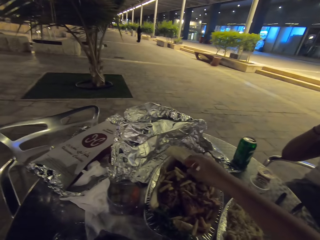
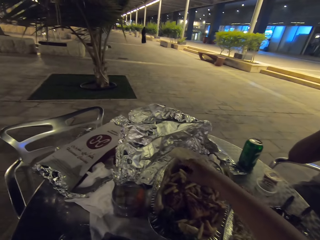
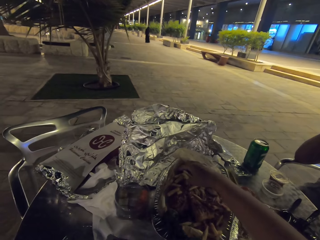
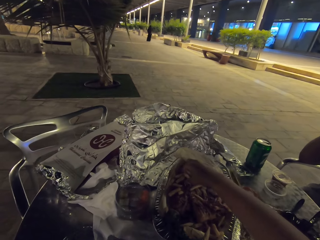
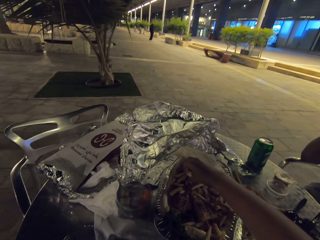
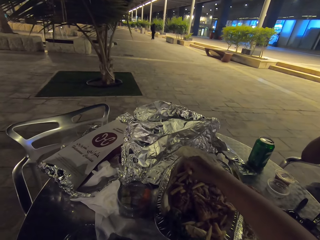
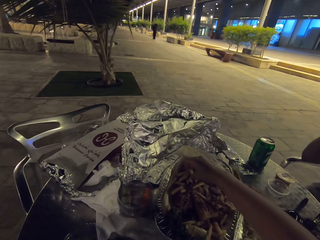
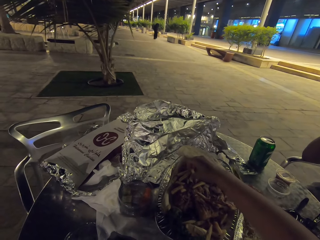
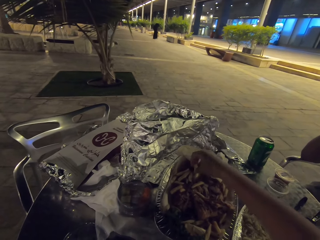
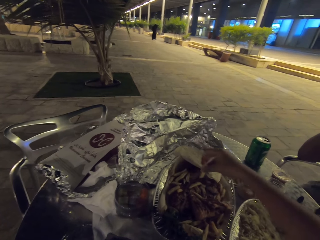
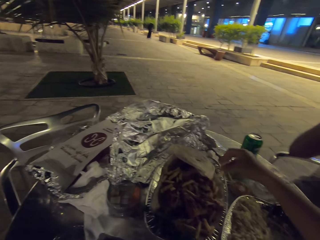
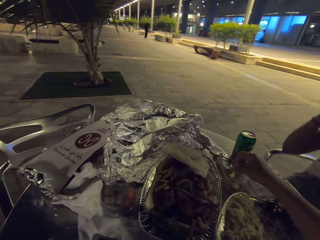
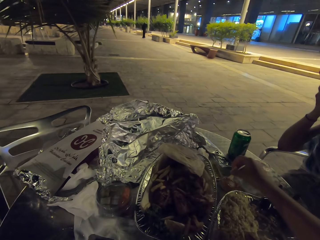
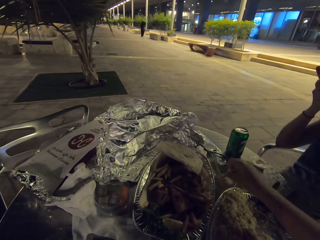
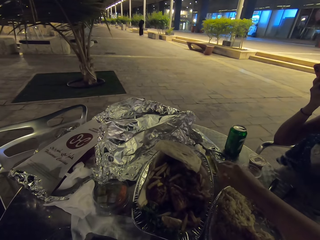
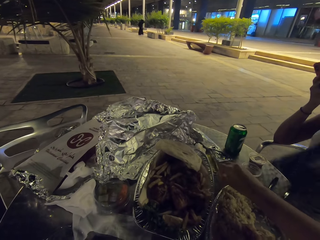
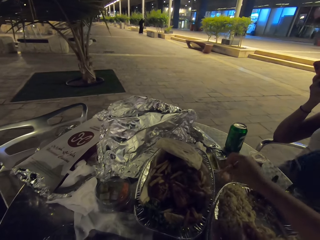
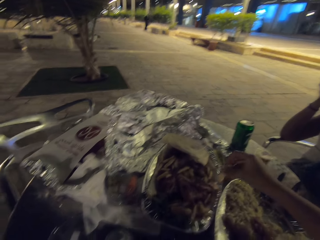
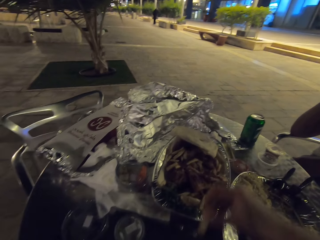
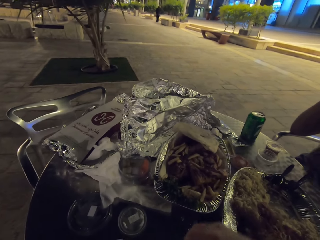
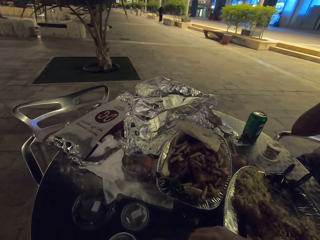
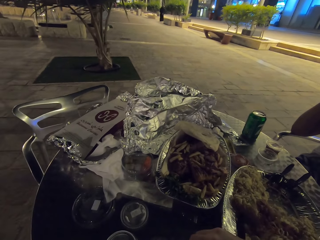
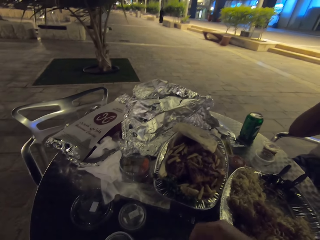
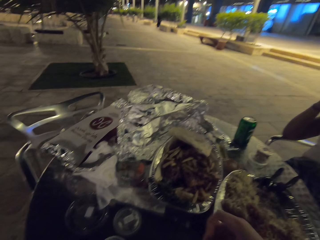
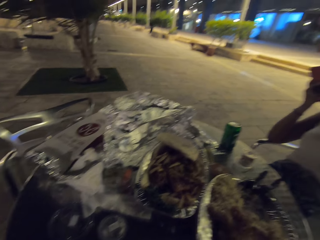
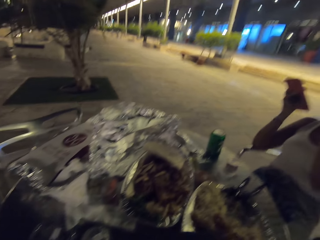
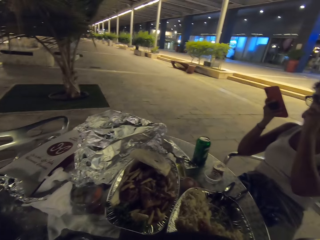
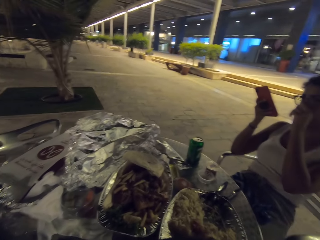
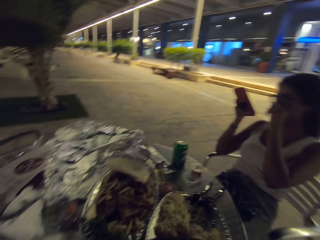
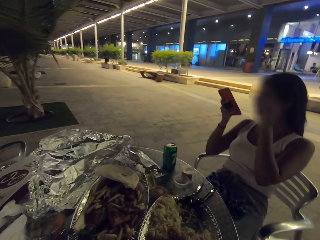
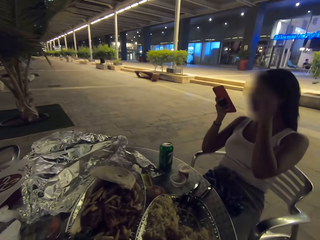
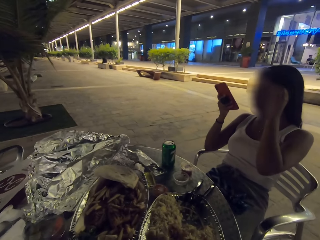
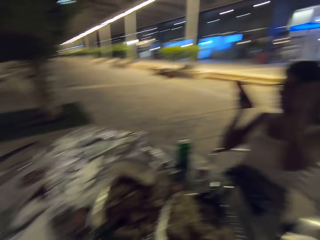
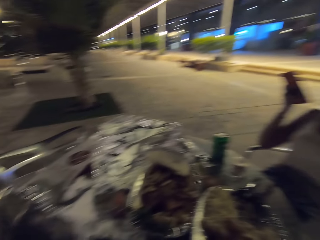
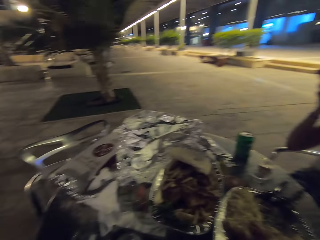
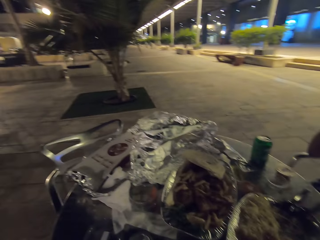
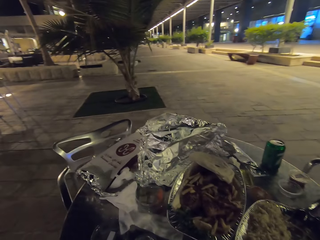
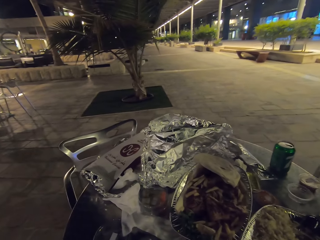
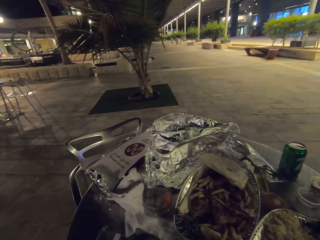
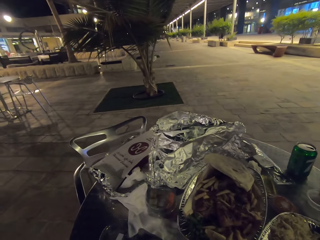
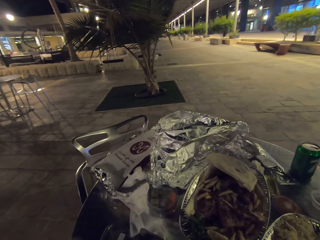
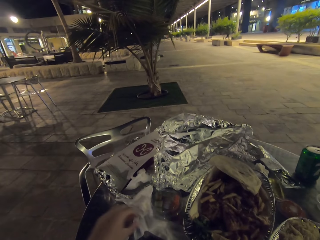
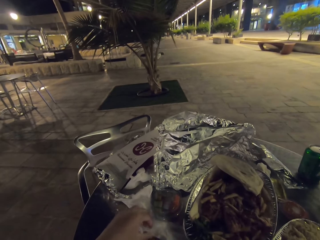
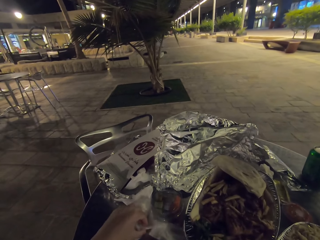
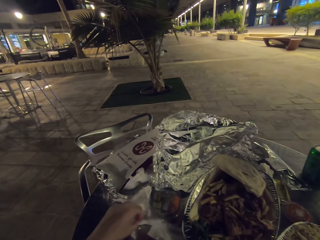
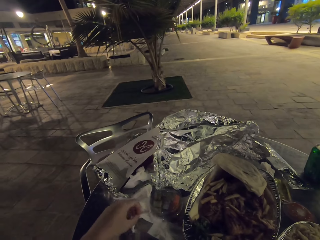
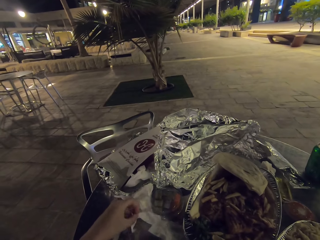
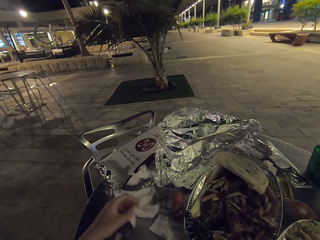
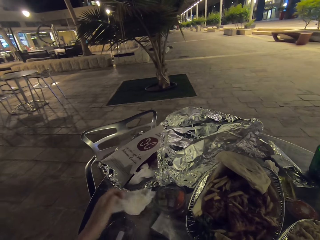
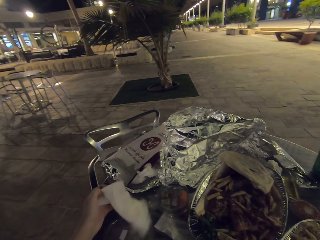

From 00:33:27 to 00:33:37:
The camera wearer dips the French fries on the sauce. A woman uses her phone.

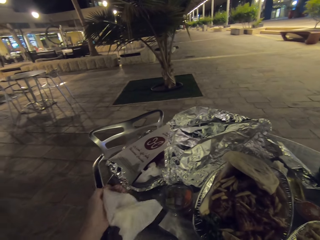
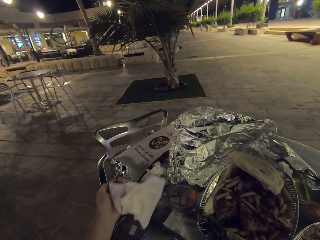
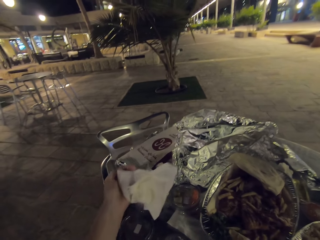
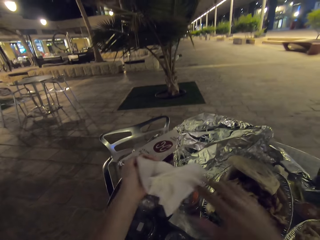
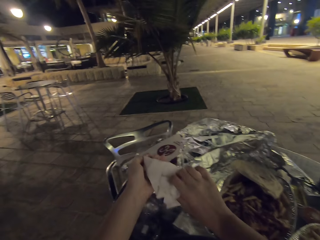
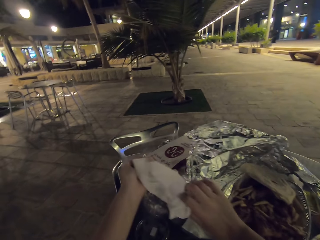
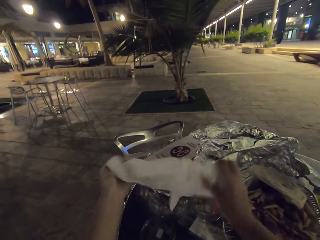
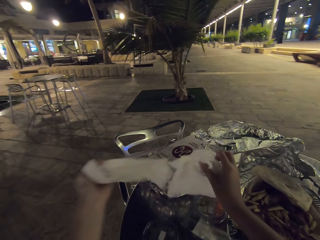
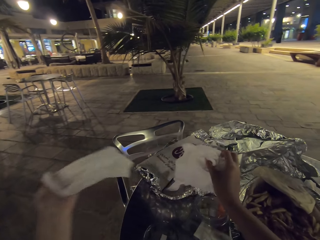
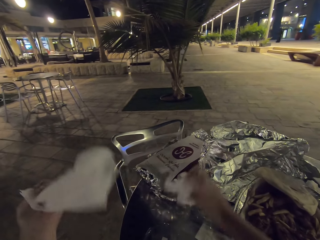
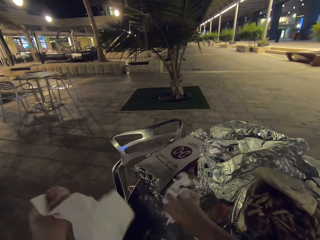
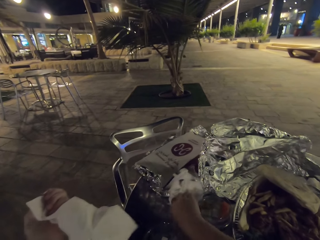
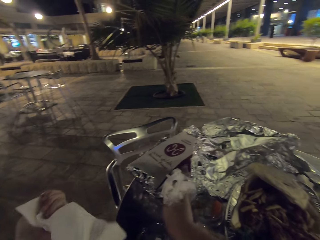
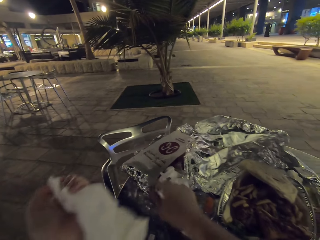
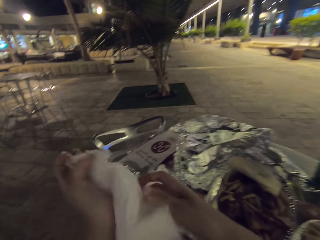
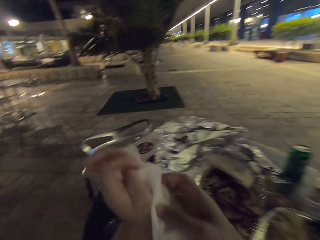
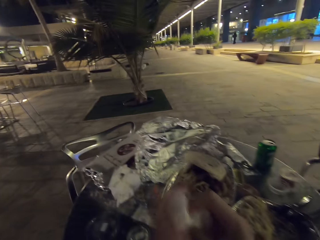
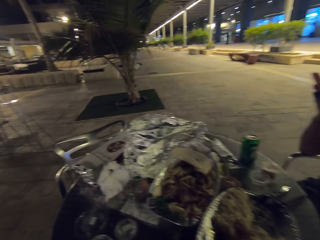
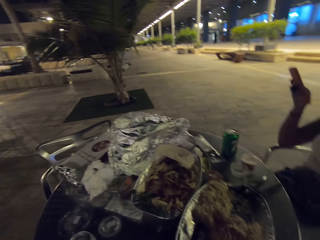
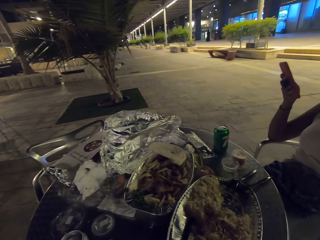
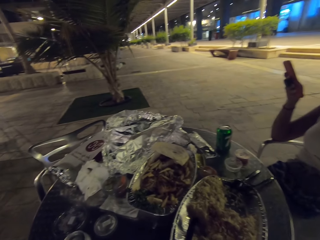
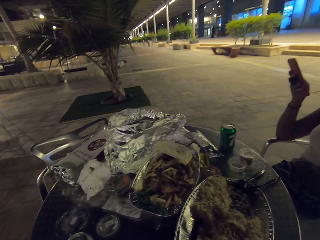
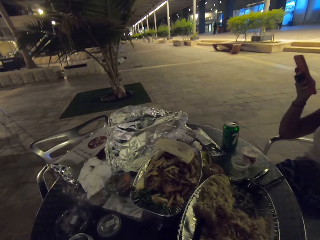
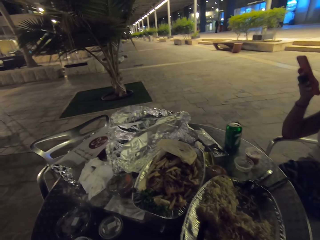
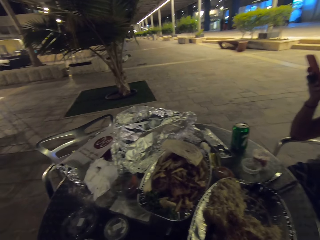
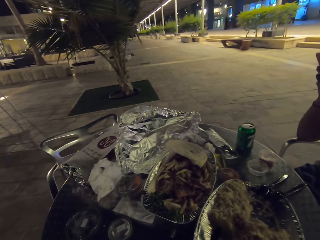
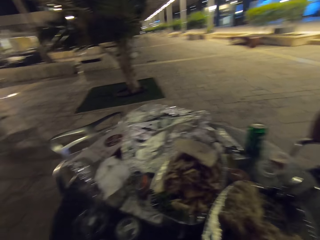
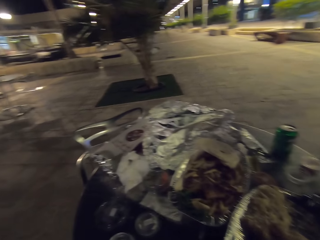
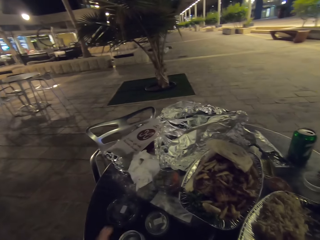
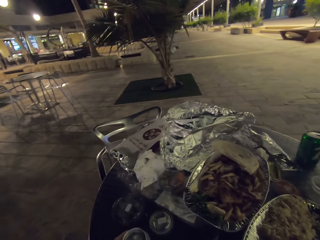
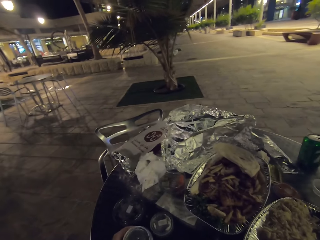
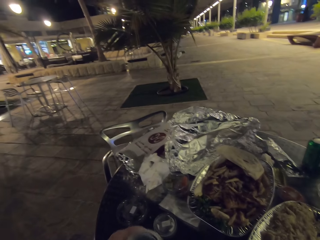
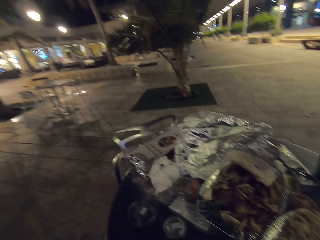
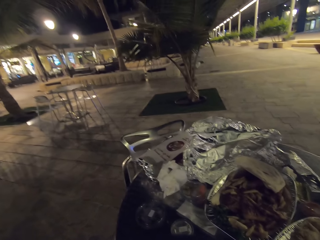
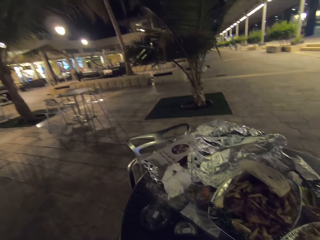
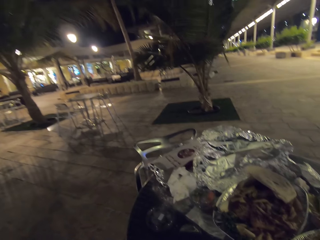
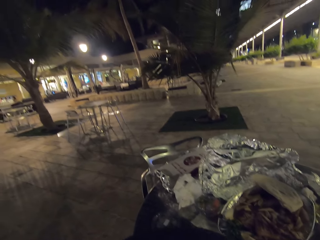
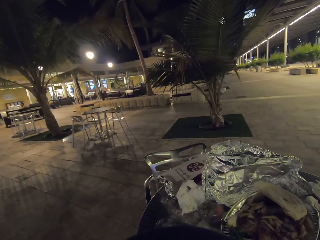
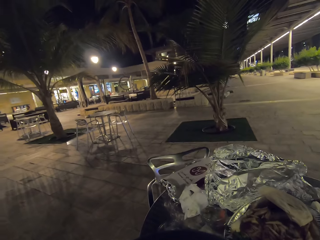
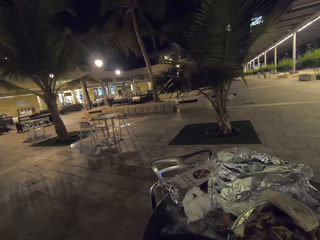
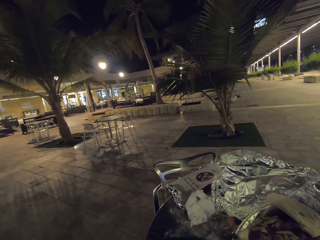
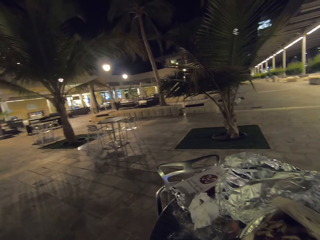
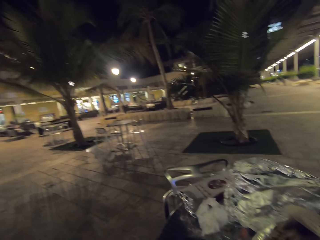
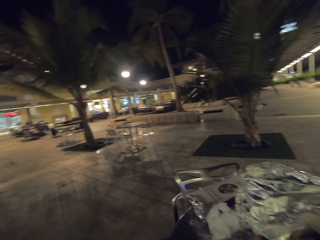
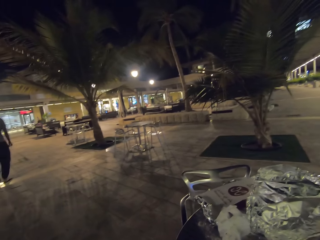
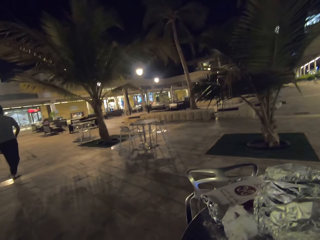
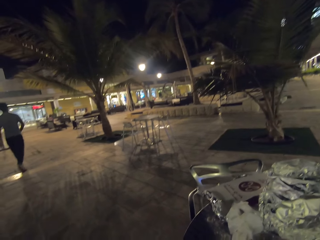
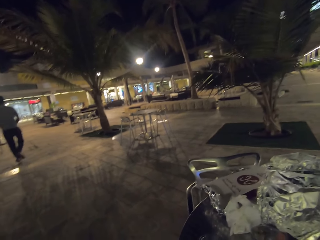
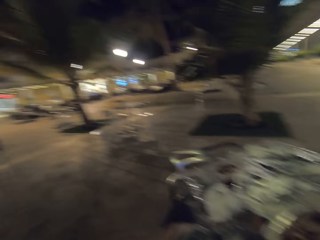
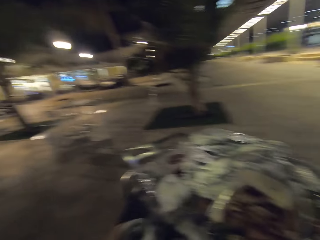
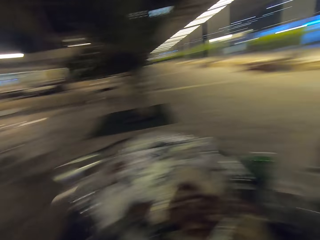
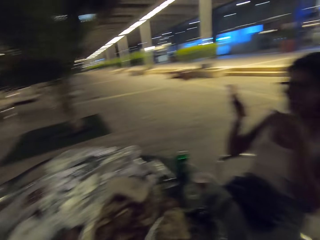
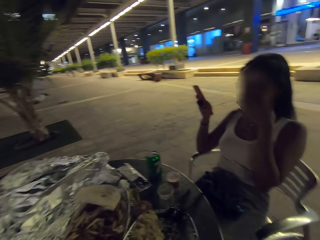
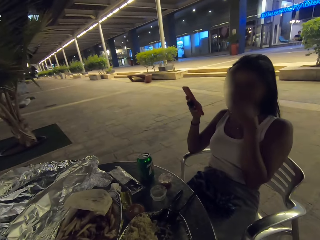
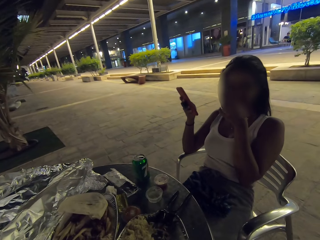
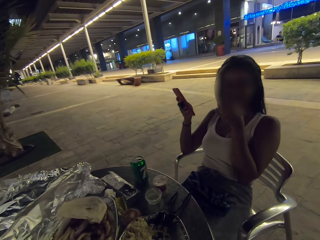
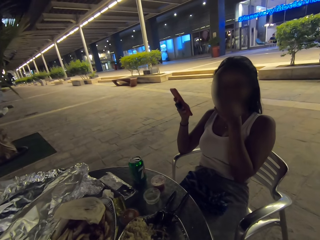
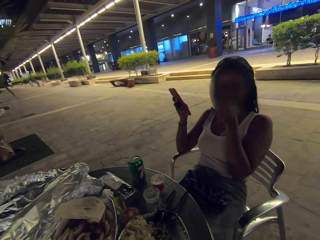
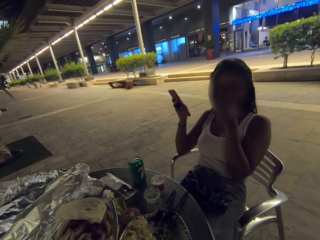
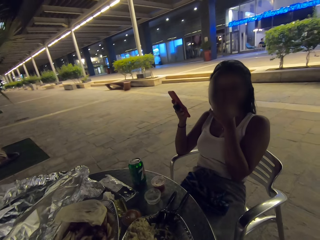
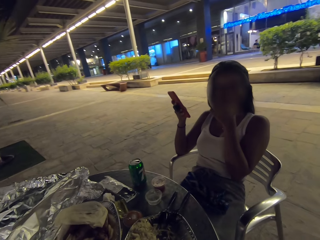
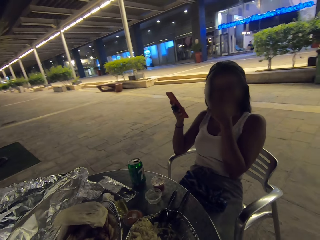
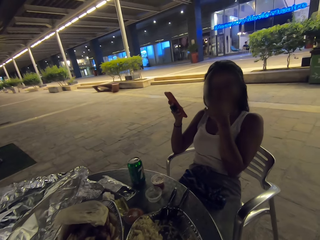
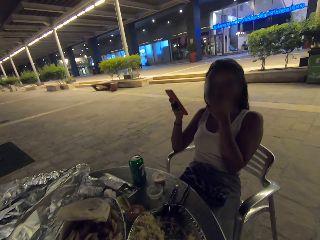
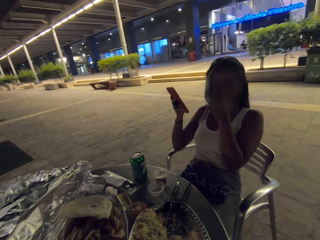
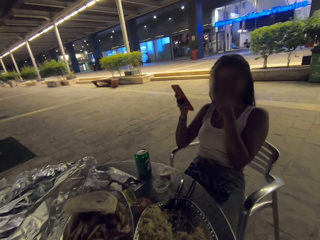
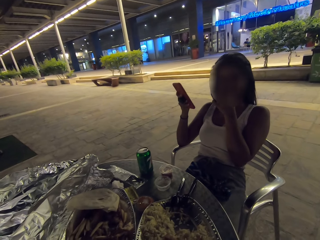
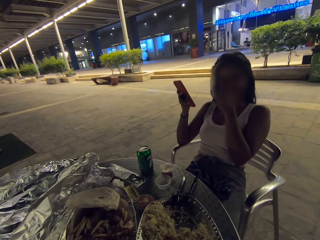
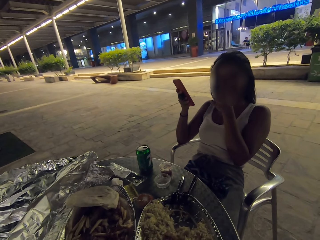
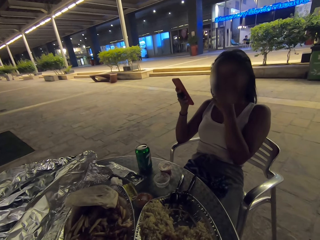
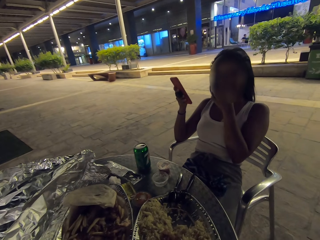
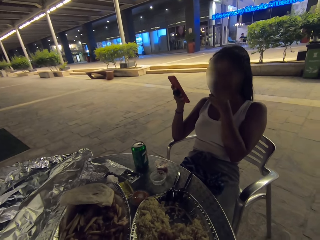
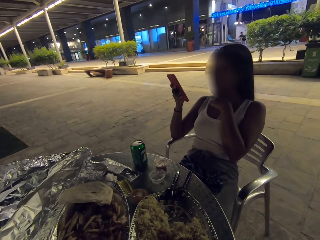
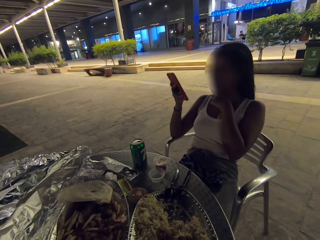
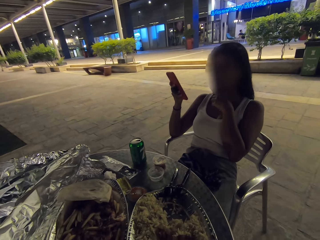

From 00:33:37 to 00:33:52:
The camera wearer takes the serviette on the table. A person scrolls the phone.
